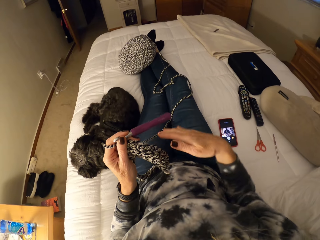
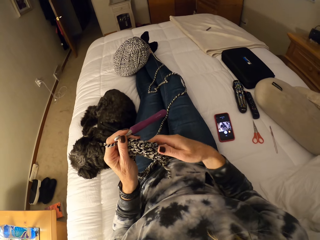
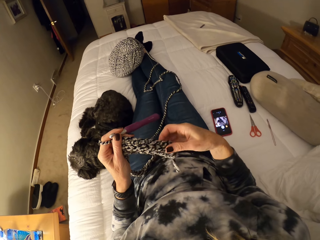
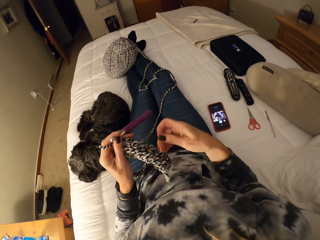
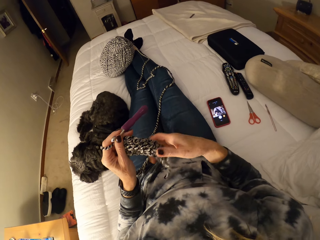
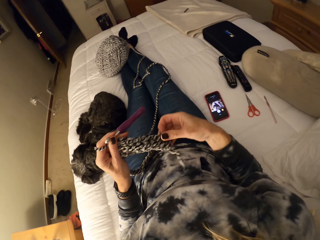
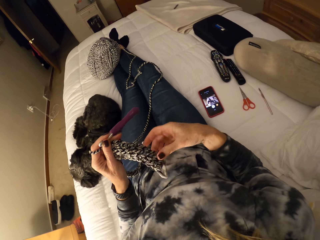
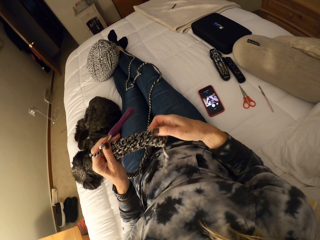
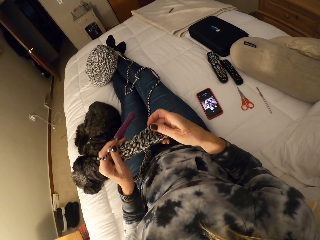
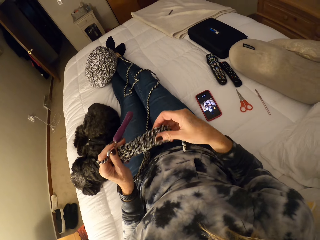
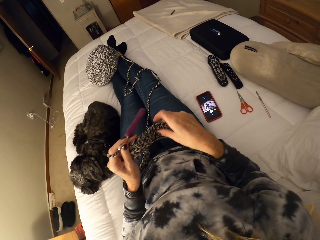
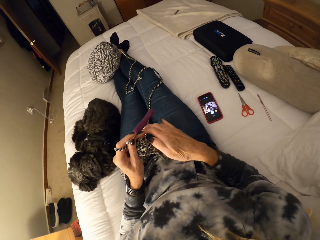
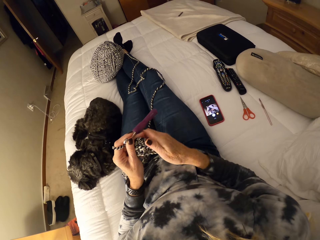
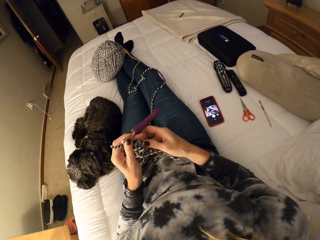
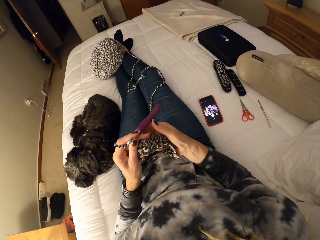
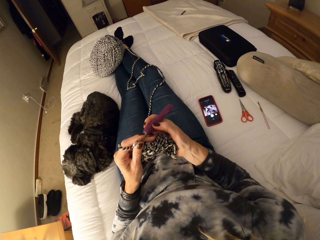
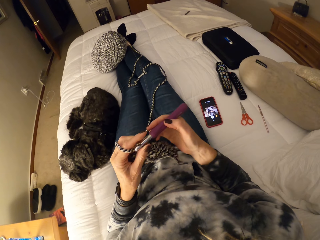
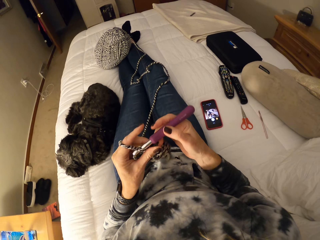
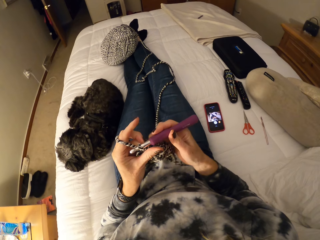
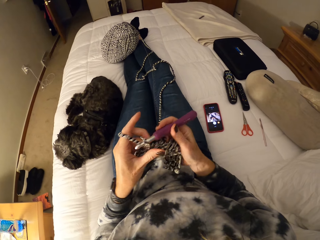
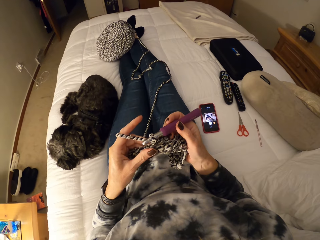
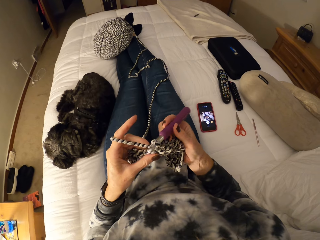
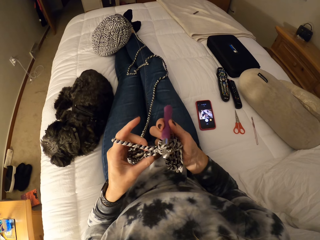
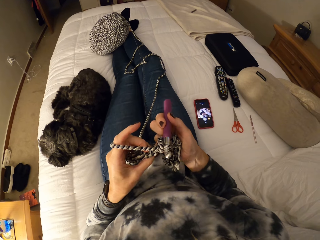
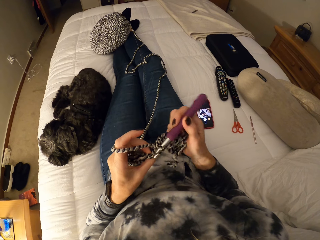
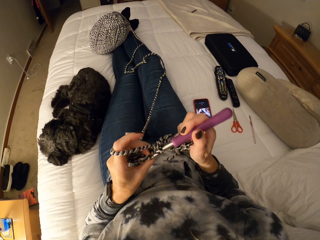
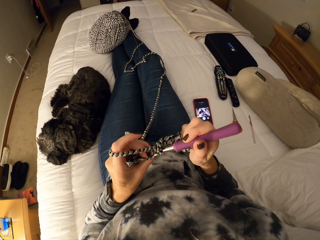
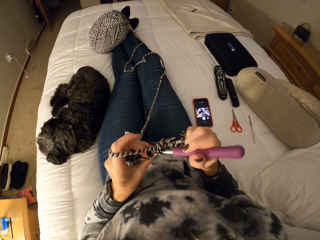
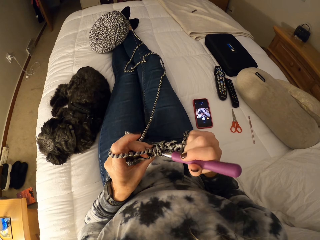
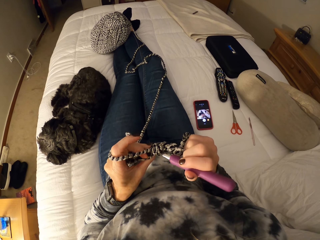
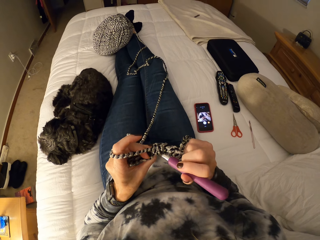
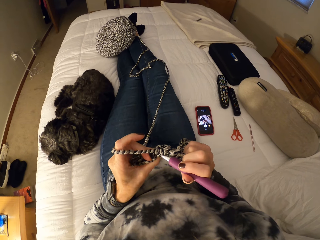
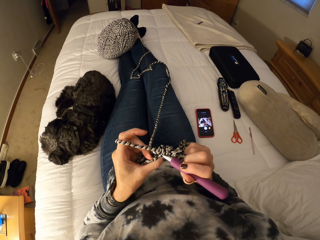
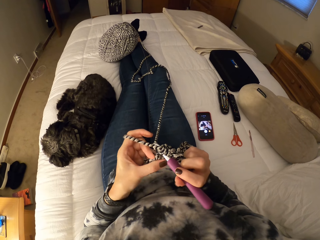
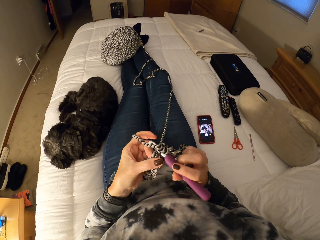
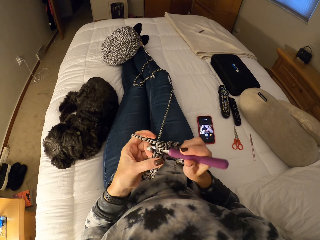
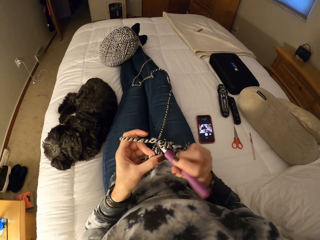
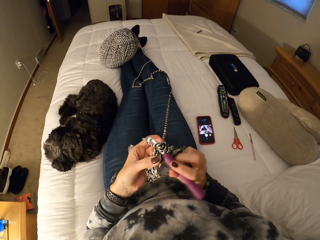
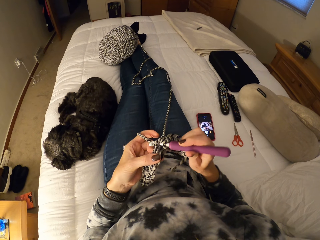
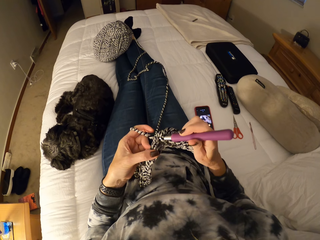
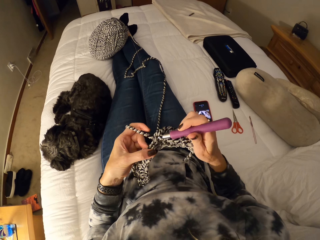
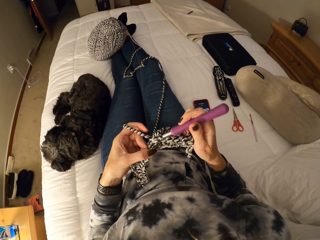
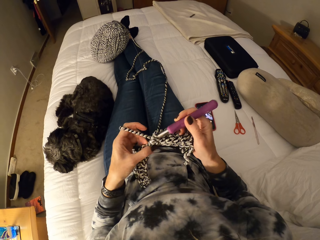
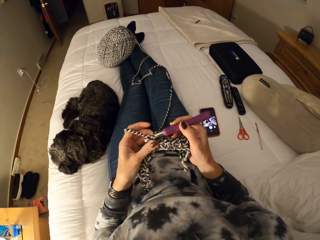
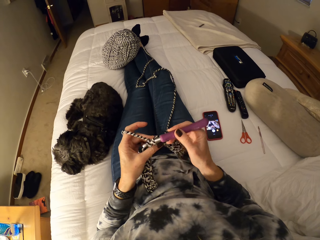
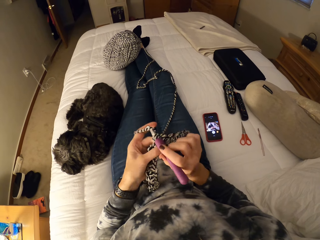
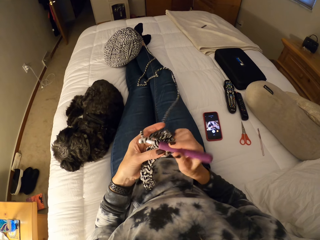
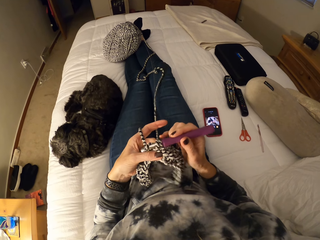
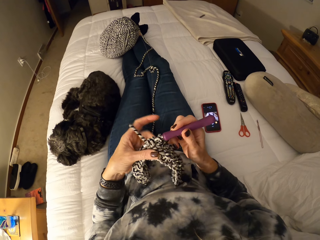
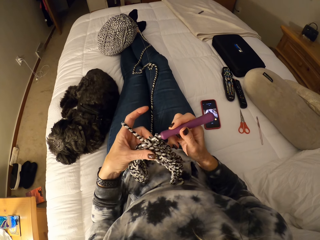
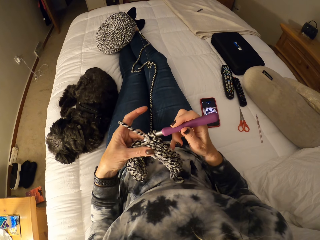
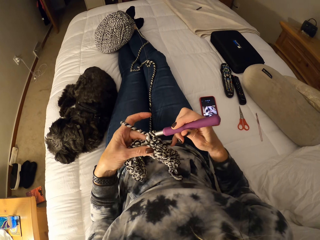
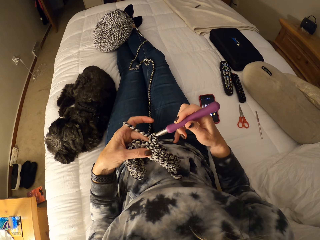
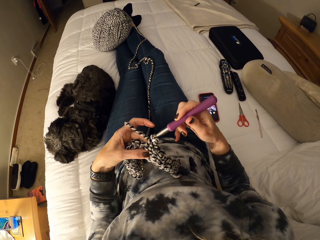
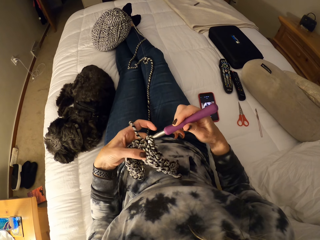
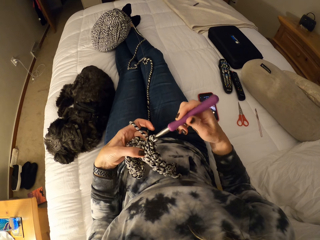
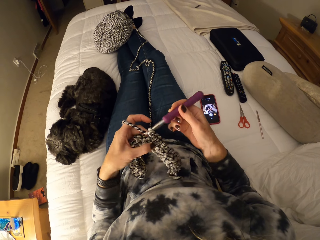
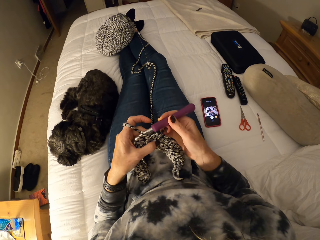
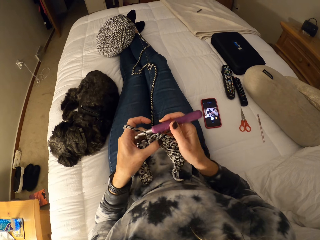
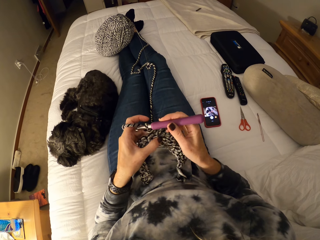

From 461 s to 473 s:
The camera wearer adjusts the crochet with her right hand. She inspects the cloth. She holds the crochet hook. She knits the cloth with the crochet hook with the yarn.

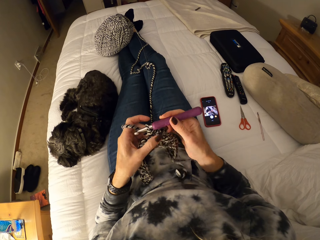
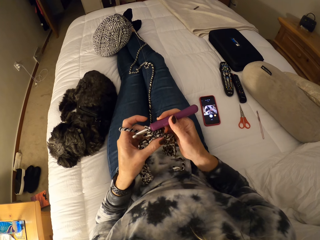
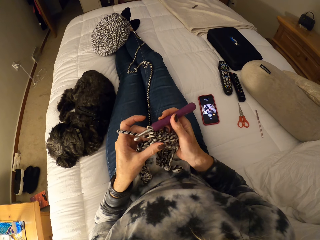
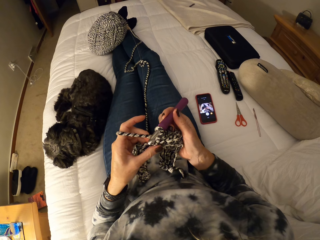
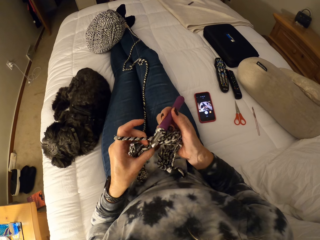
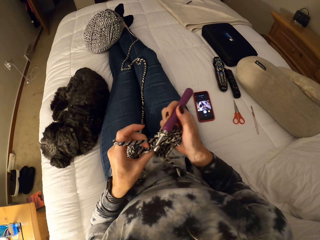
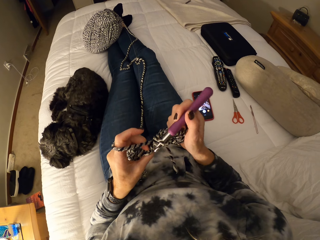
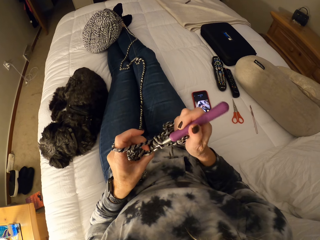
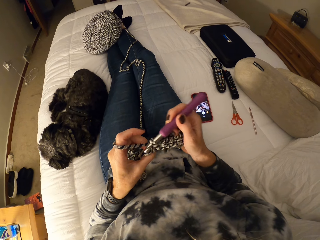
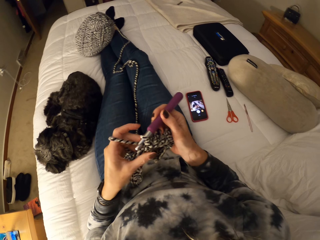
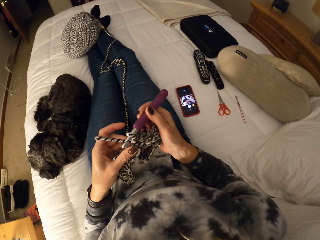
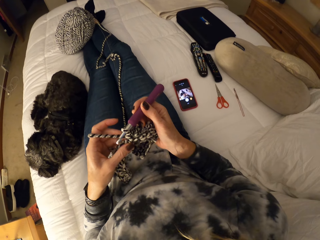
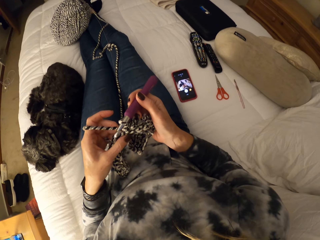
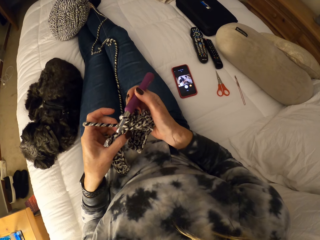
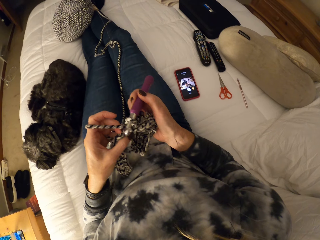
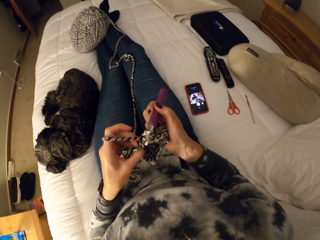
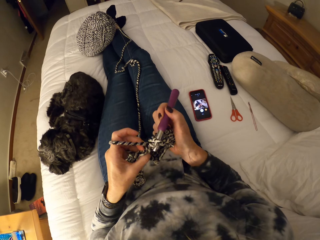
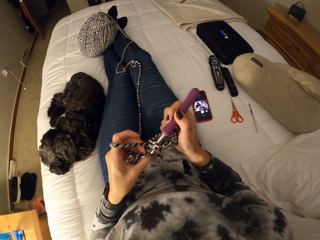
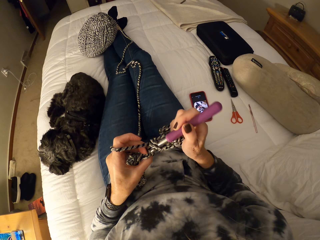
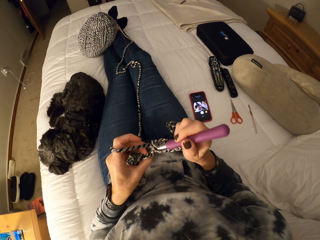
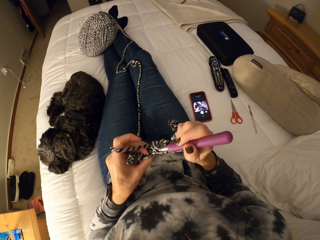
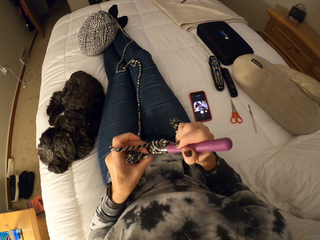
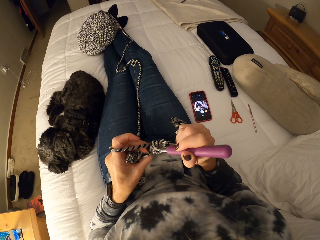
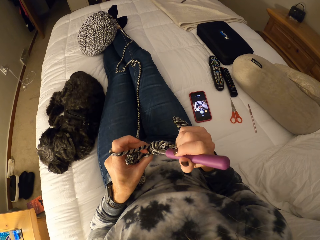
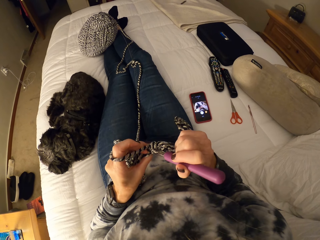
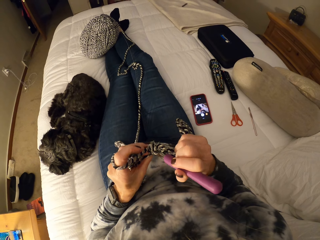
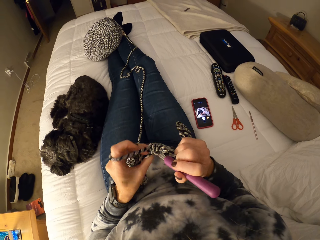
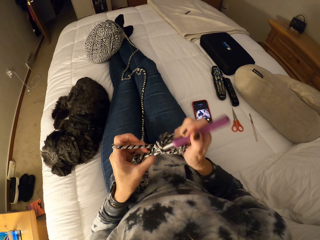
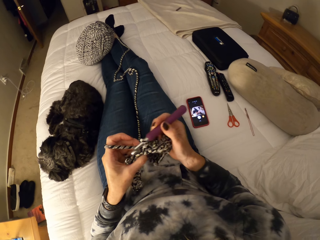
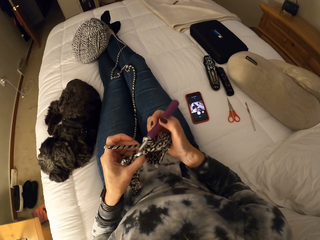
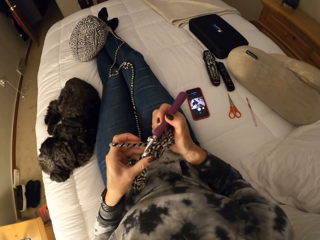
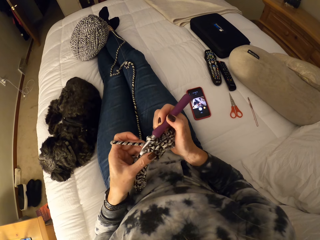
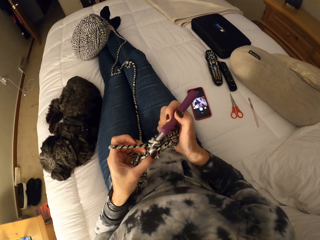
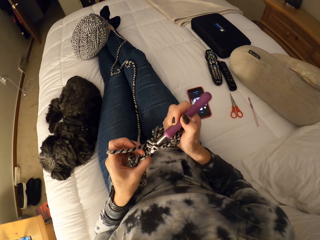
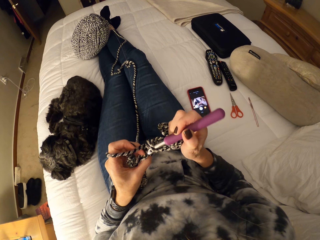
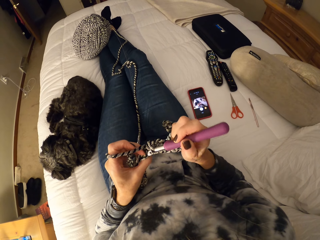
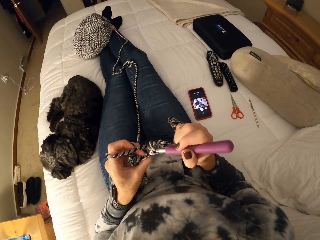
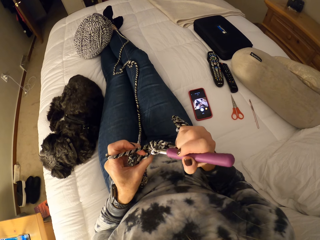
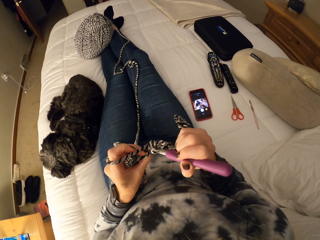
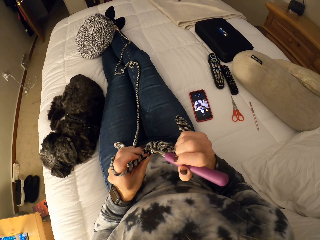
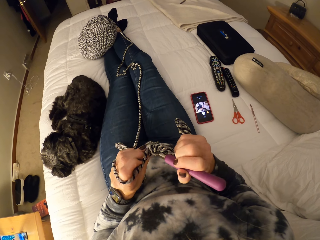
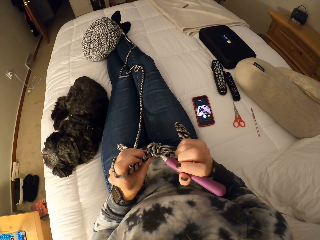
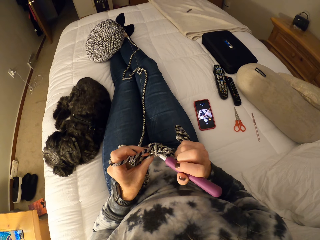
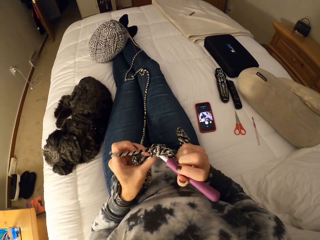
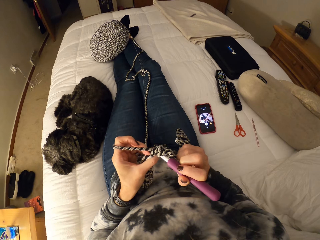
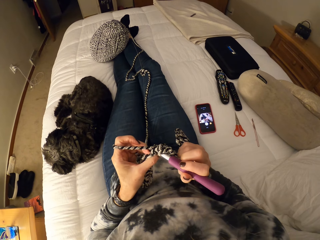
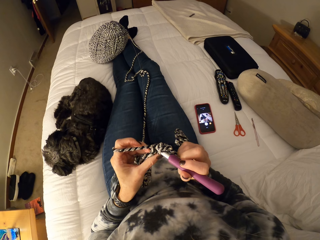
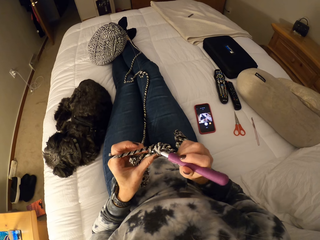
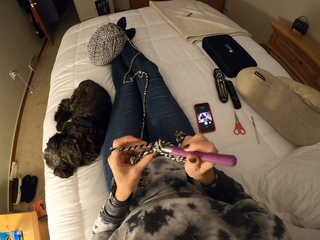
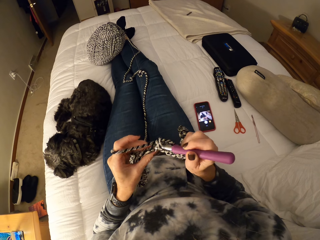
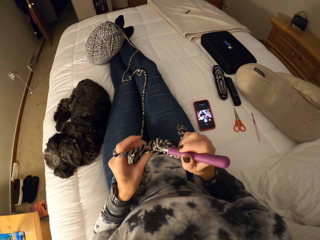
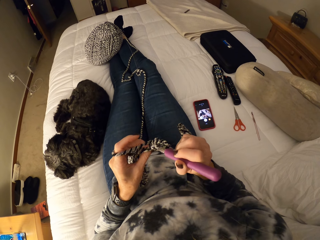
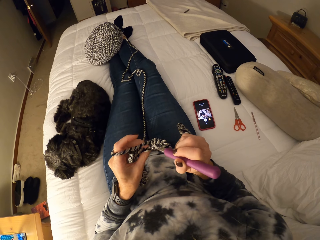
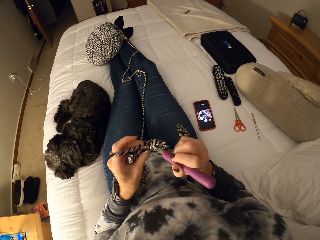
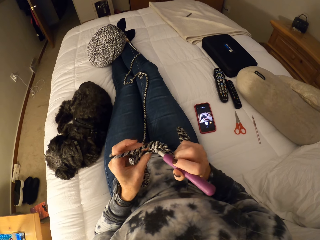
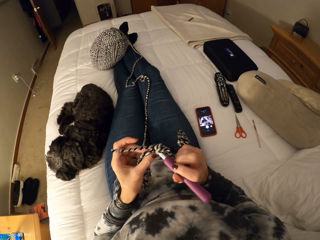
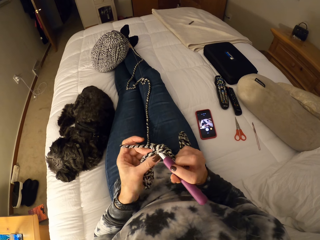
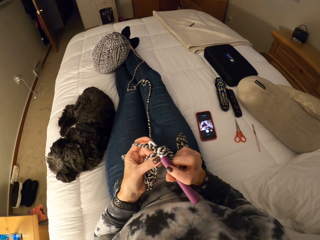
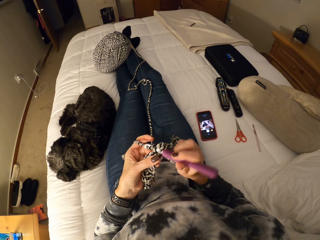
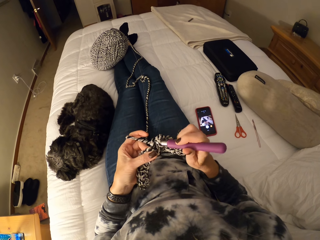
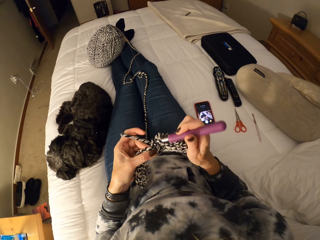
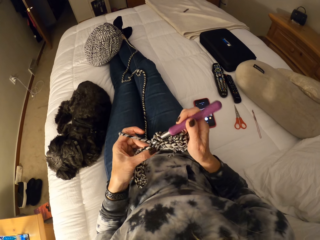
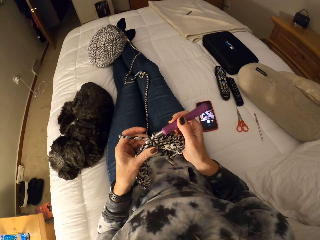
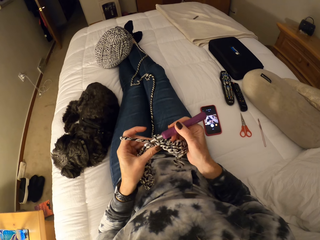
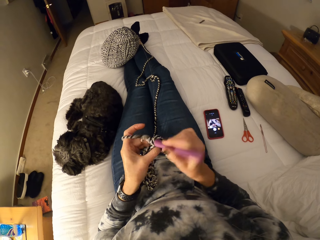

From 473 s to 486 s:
The camera wearer inspects the cloth. They knit the cloth with a crochet hook.
